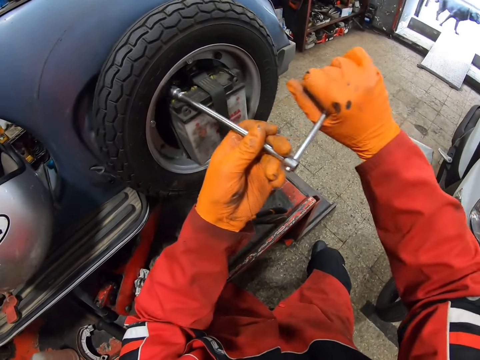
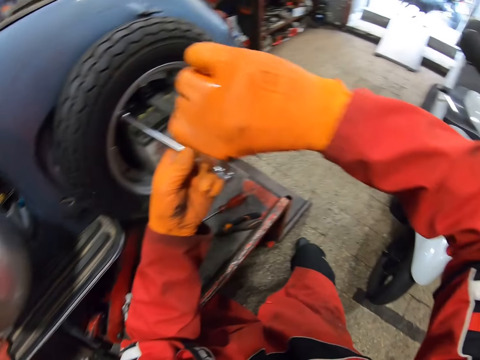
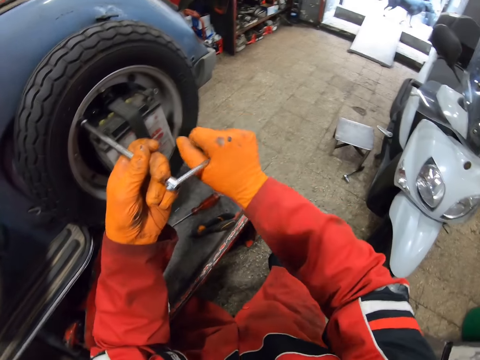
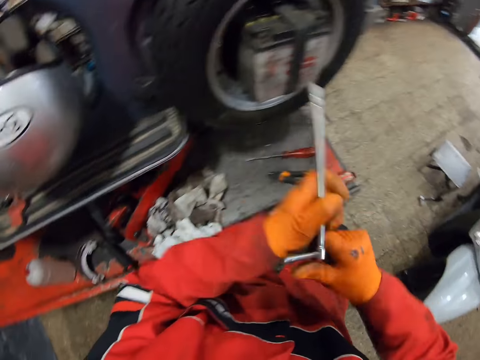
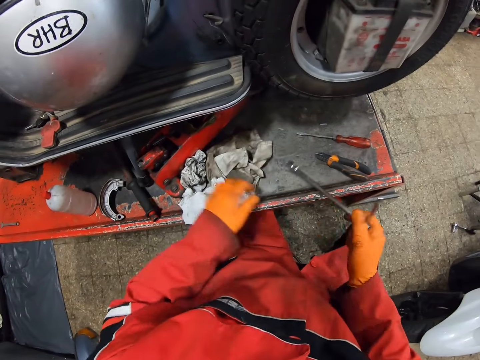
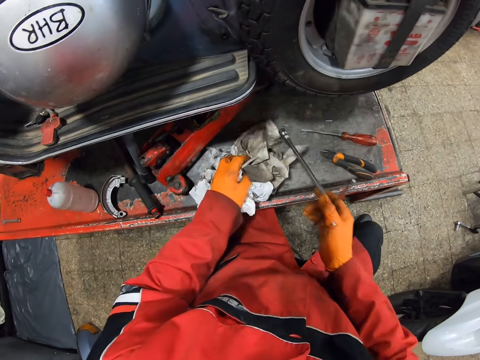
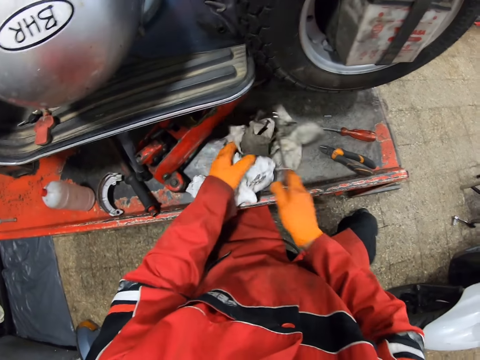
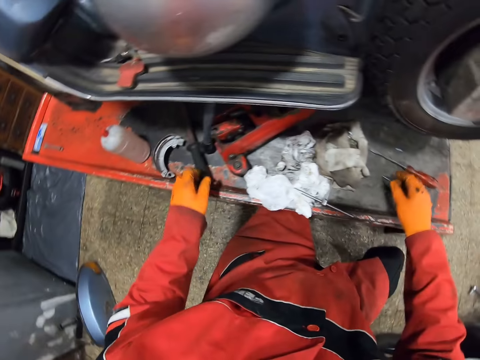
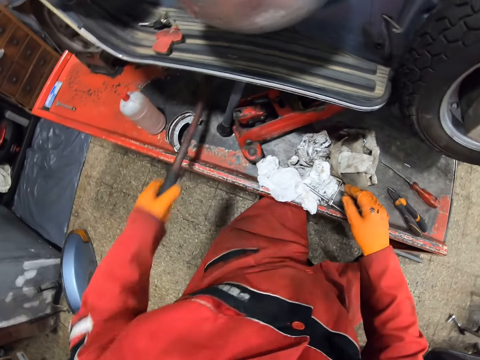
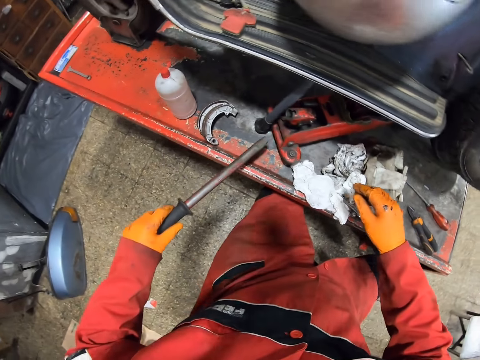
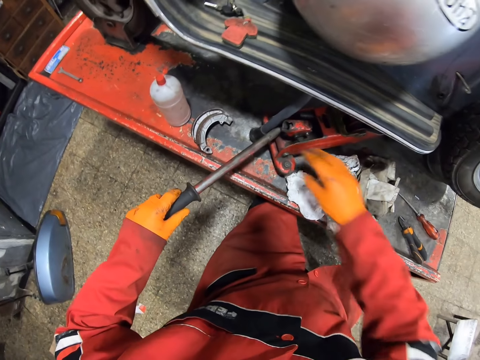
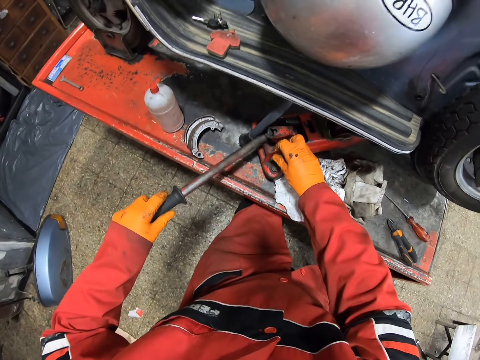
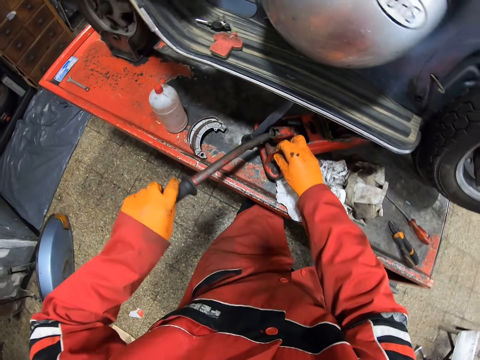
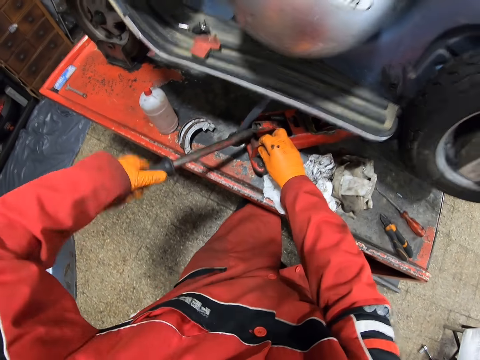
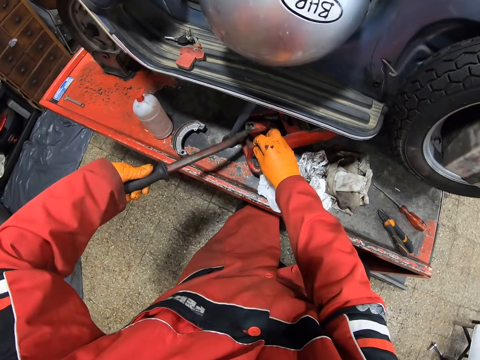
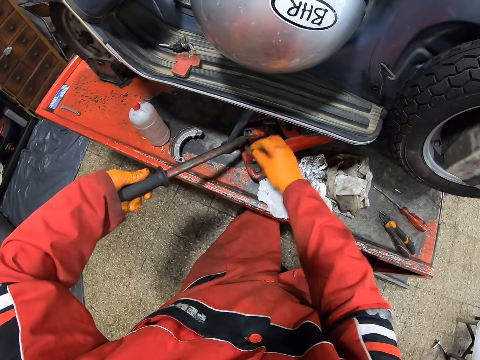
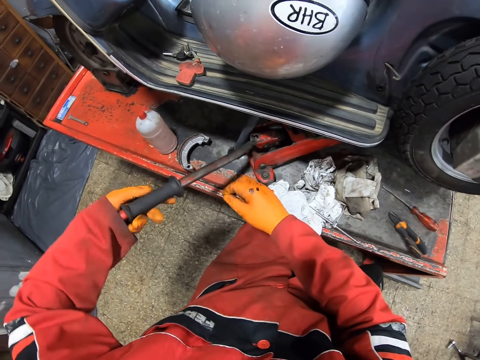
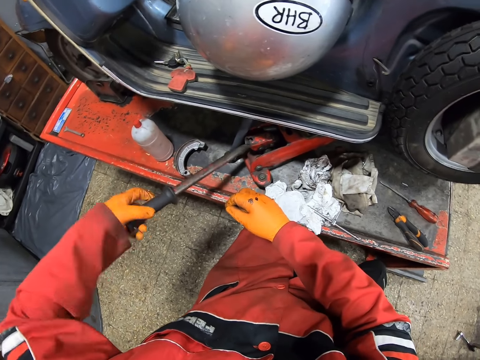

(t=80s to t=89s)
The camera wearer touches a paper on the workshop lift table with his gloved left hand. He drops the spanner on the workshop lift table with his gloved right hand. He picks up a screwdriver from the workshop lift table with his gloved left hand. He dips the screwdriver into a jerk on the workshop lift table with his gloved left hand.

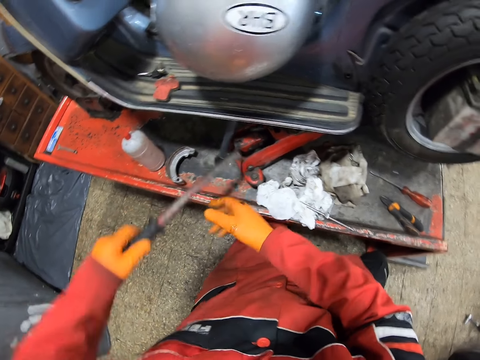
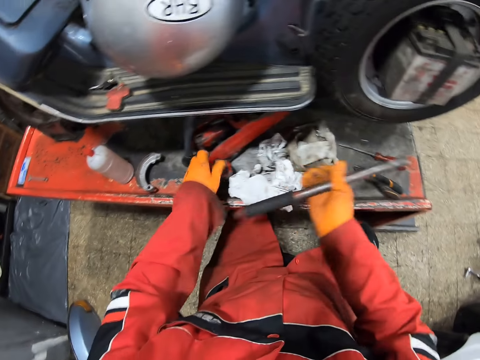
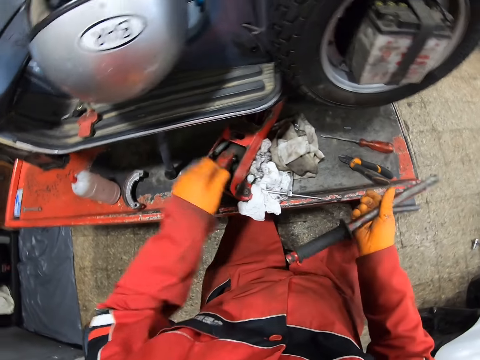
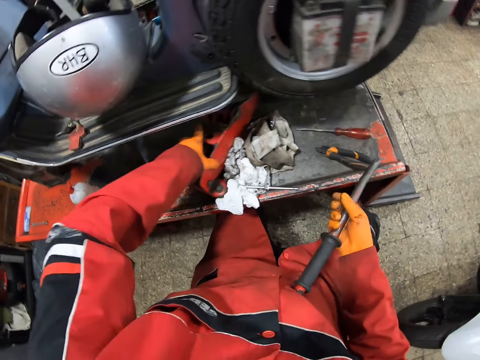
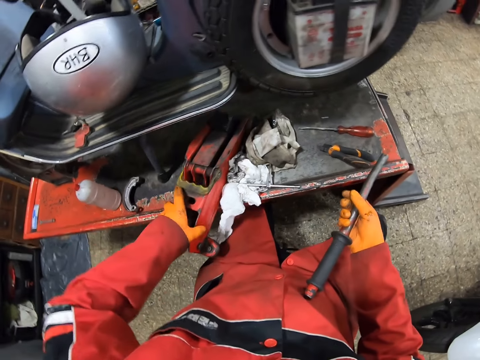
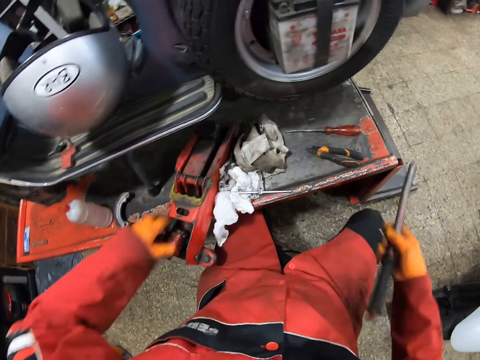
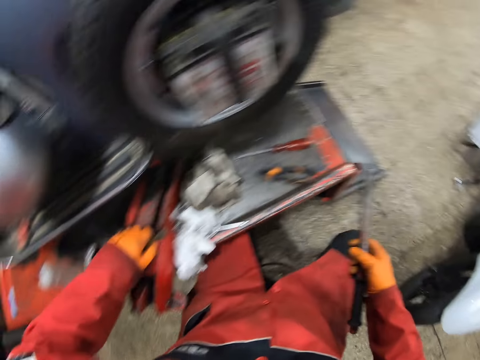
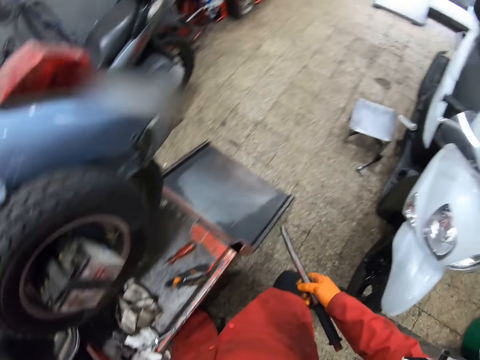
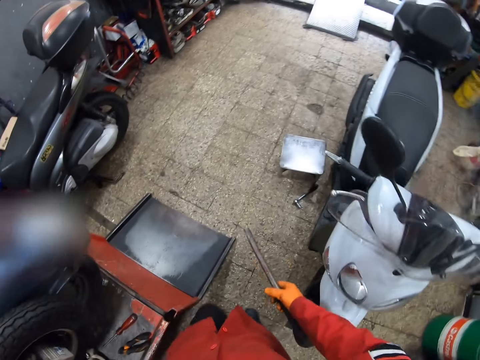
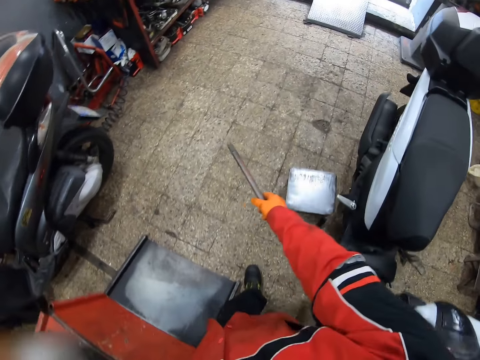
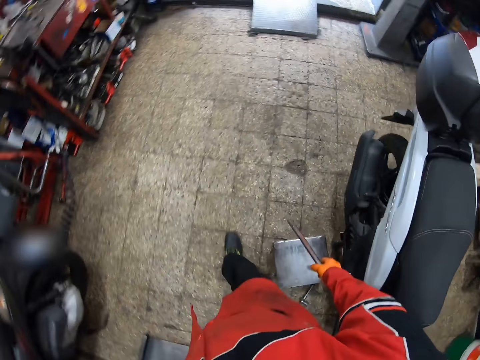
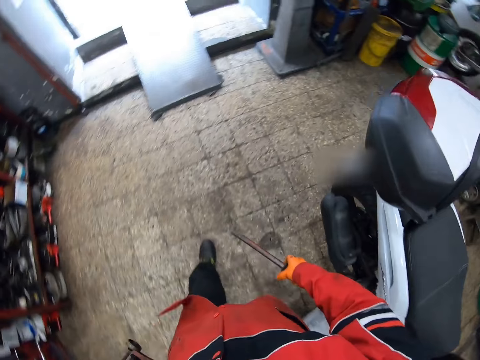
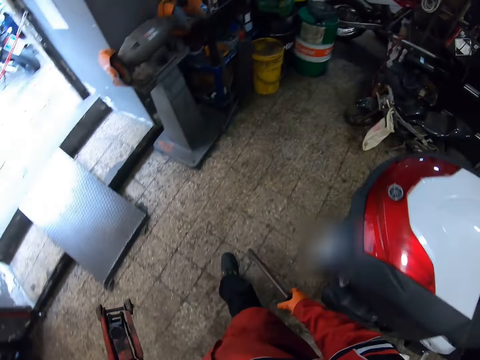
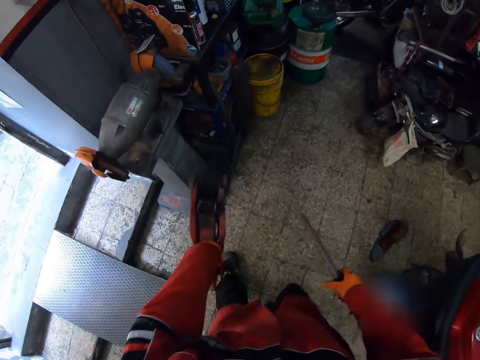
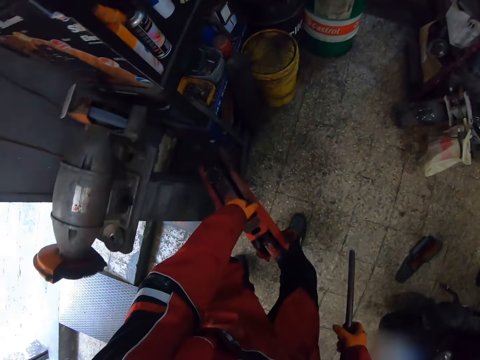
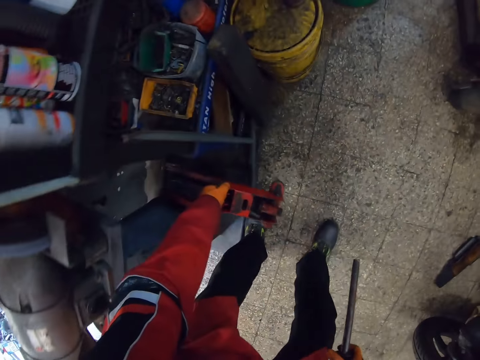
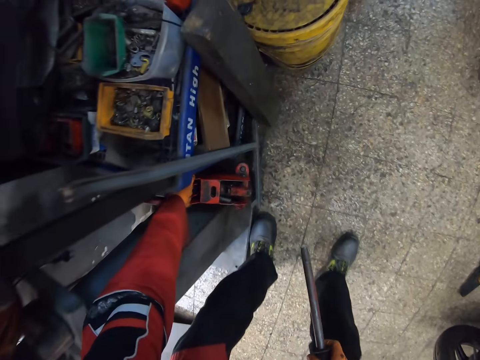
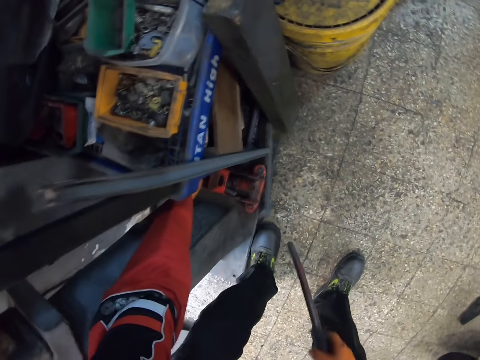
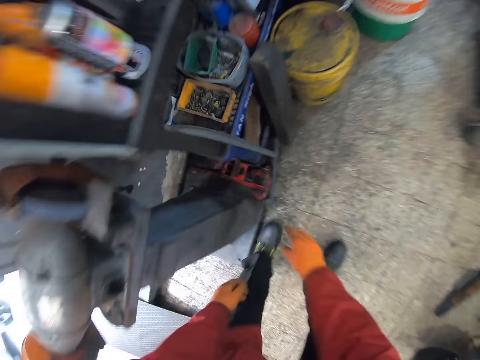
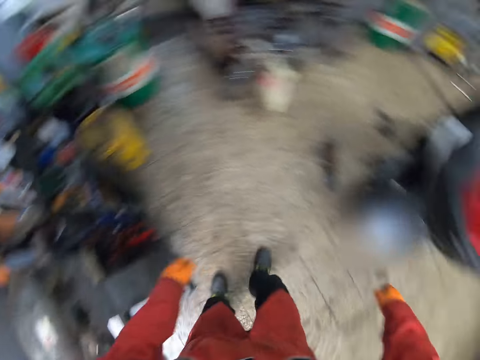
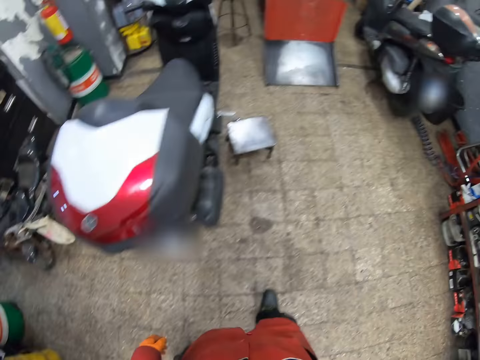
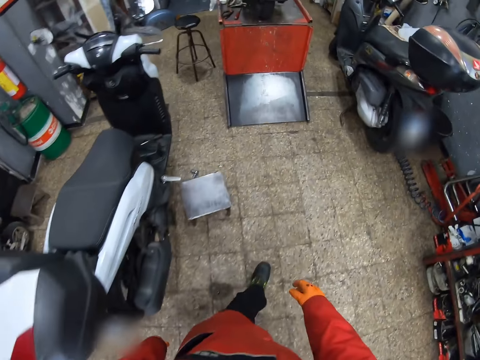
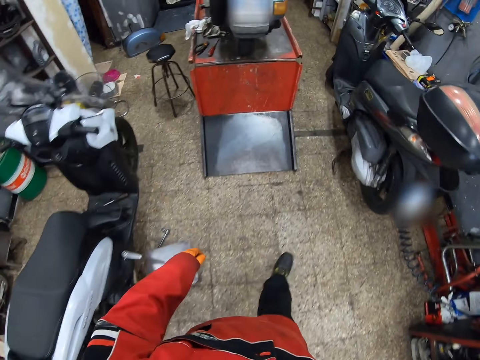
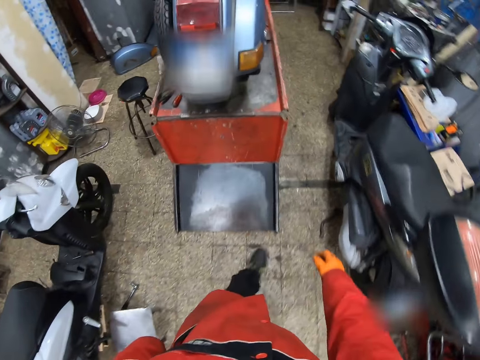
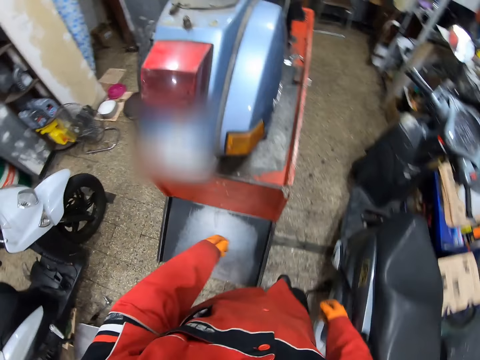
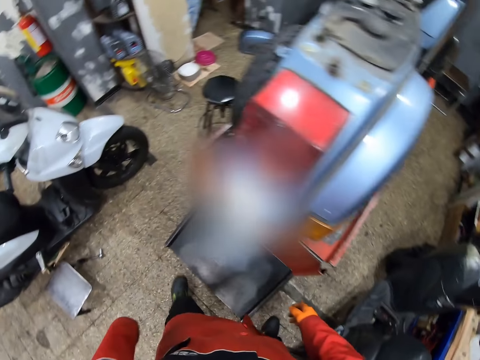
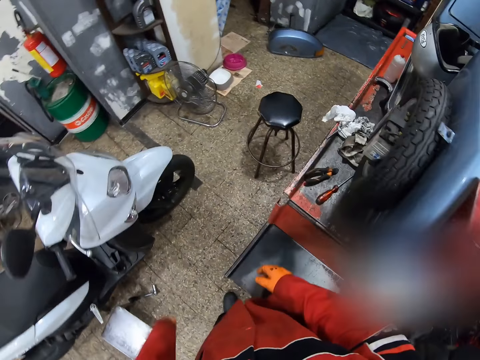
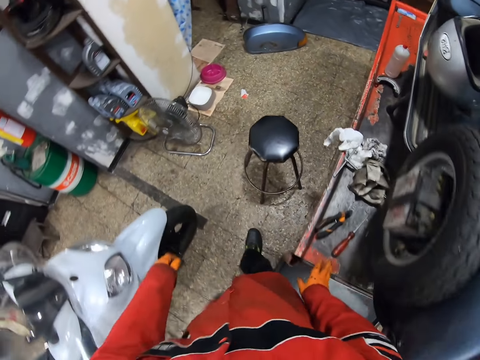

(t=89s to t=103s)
The camera wearer carries the jerk on the workshop lift table with his gloved left hand. He picks up a metal bar. He walks to a shelf in the workshop. He drops the jerk on the shelf with his gloved left hand. He puts down the metal bar. He throws the screwdriver in his gloved right hand on the shelf. He walks to the scooter on the workshop lift table. He puts down the metal bar again.

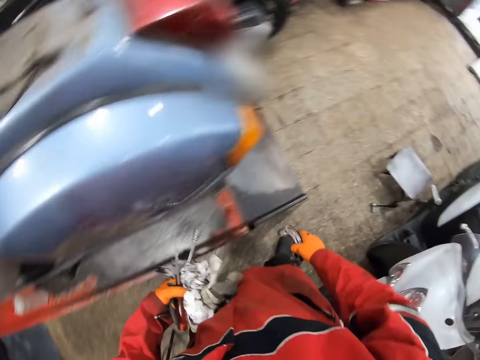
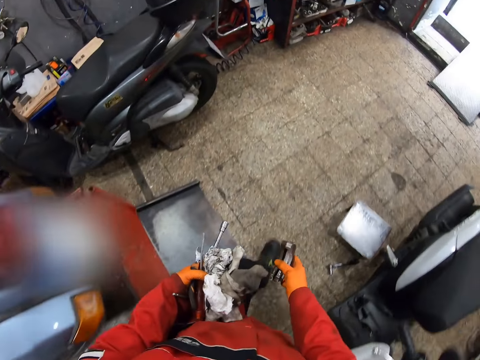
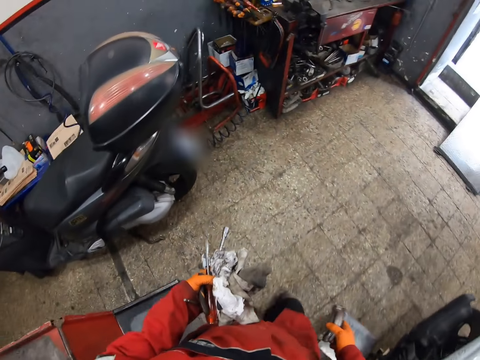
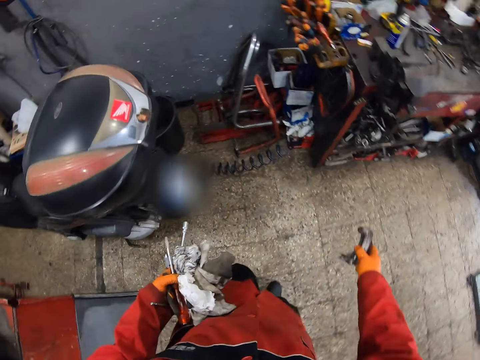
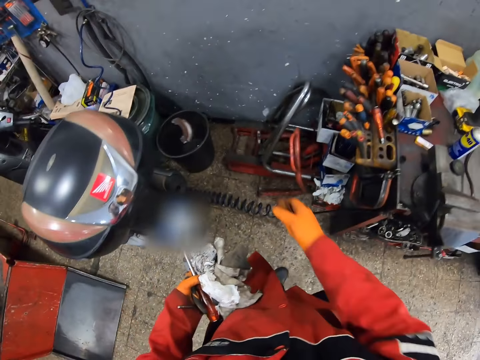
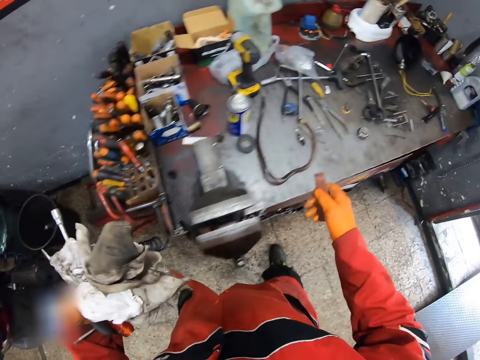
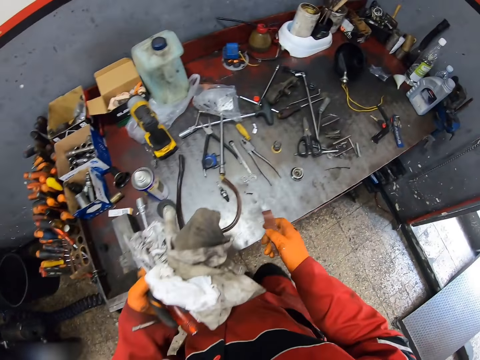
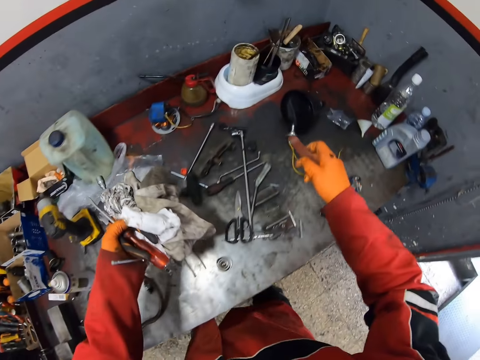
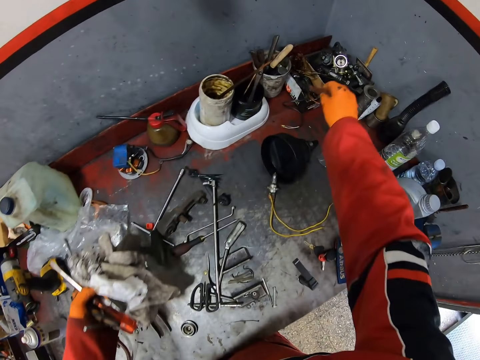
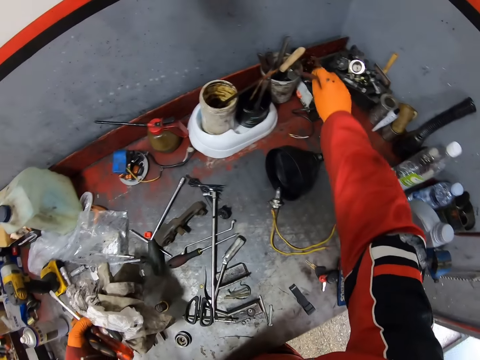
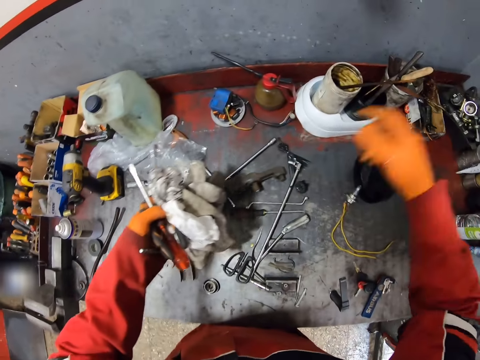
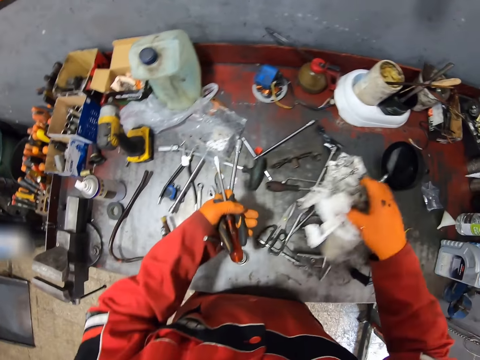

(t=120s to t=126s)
The camera wearer walks to the table in the workshop. He throws a metal inside a bucket on the floor with his gloved right hand. He drops the nail on the table with his gloved right hand. He passes the paper from his gloved left hand to his gloved right hand.
